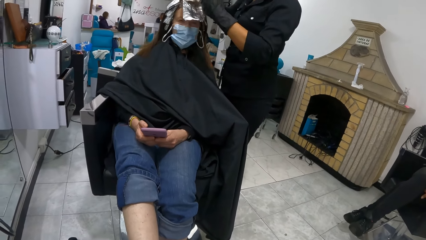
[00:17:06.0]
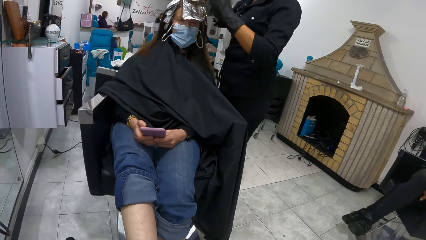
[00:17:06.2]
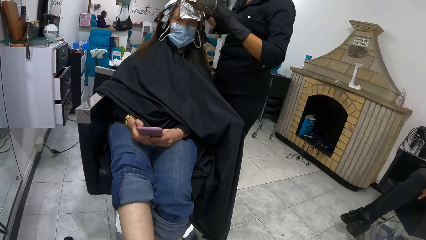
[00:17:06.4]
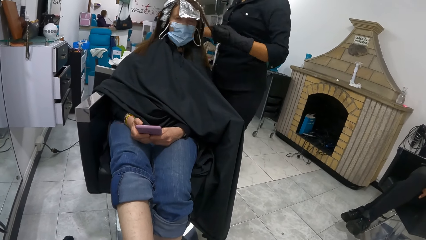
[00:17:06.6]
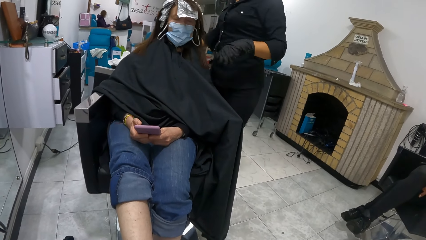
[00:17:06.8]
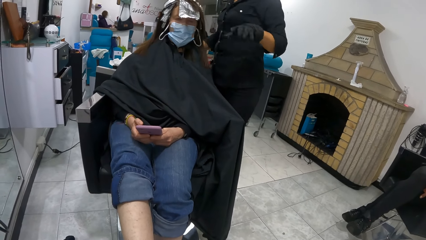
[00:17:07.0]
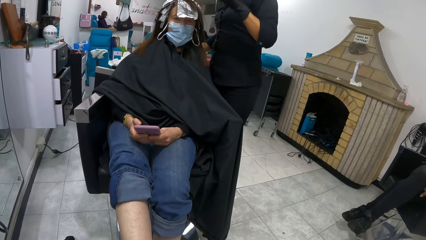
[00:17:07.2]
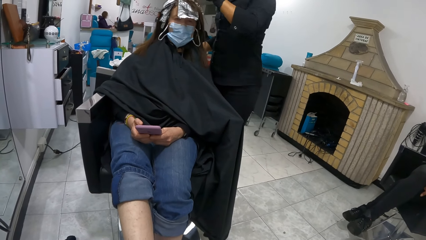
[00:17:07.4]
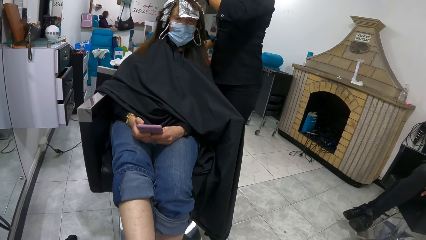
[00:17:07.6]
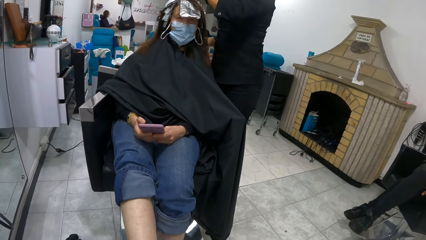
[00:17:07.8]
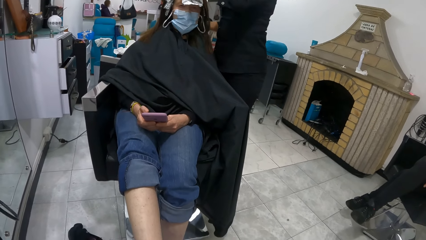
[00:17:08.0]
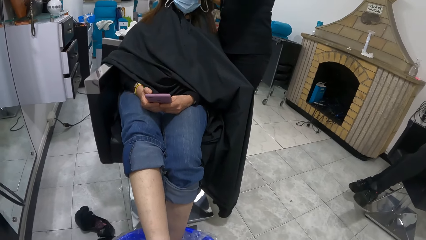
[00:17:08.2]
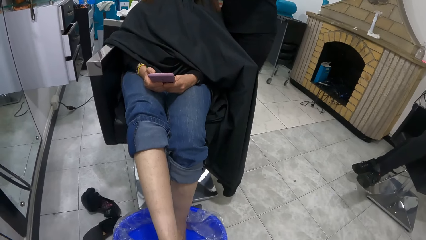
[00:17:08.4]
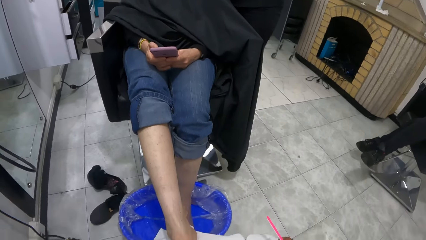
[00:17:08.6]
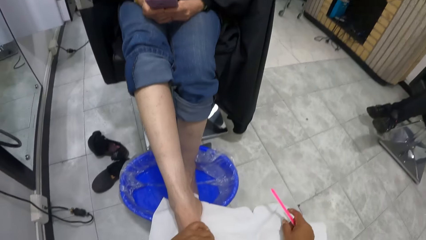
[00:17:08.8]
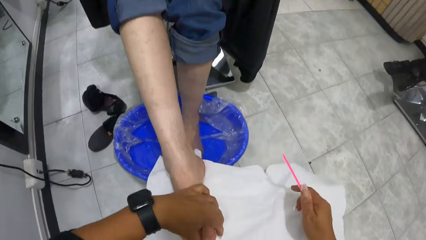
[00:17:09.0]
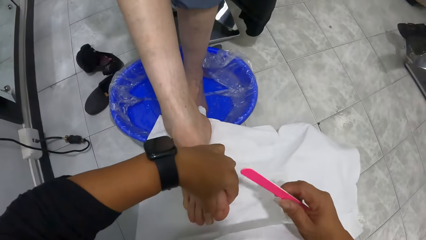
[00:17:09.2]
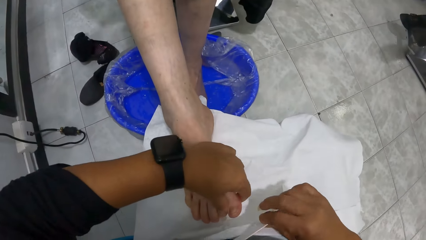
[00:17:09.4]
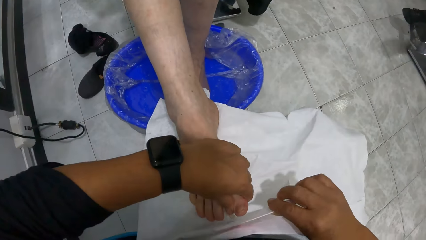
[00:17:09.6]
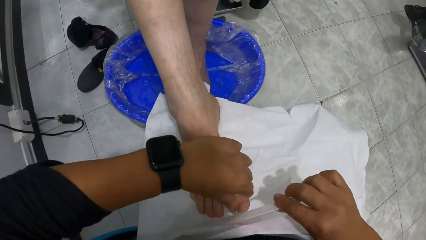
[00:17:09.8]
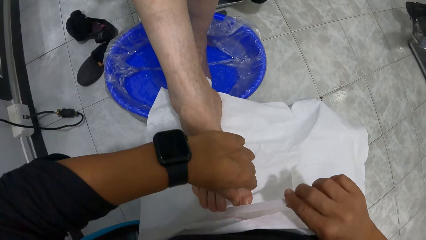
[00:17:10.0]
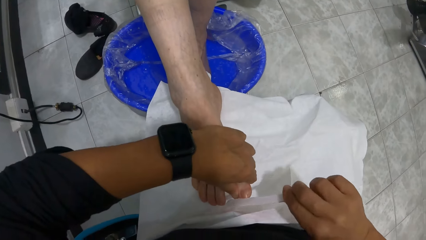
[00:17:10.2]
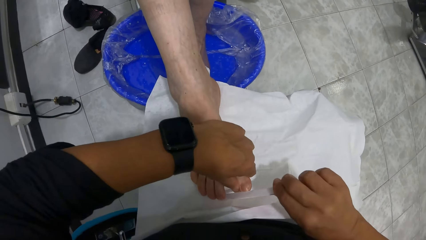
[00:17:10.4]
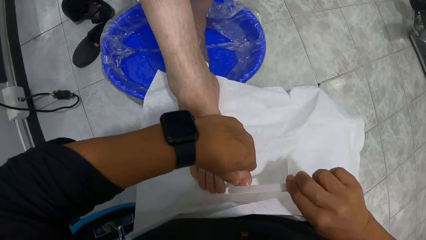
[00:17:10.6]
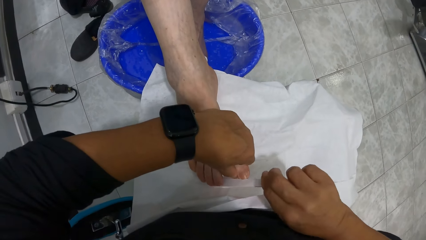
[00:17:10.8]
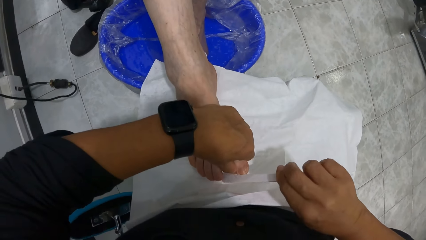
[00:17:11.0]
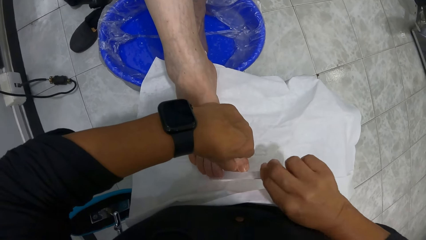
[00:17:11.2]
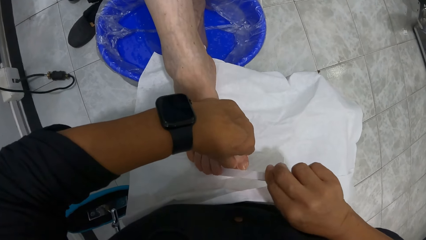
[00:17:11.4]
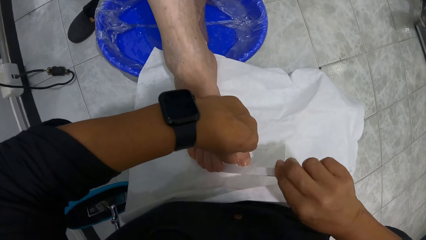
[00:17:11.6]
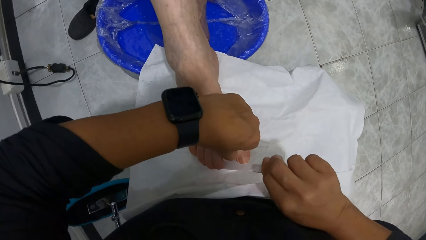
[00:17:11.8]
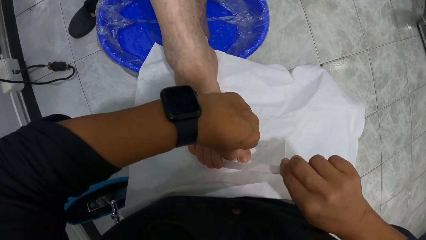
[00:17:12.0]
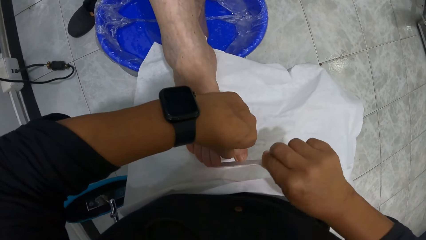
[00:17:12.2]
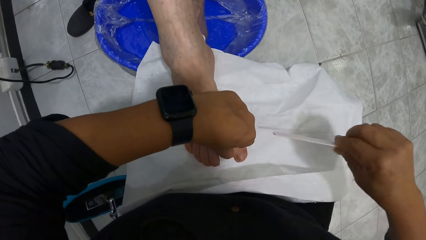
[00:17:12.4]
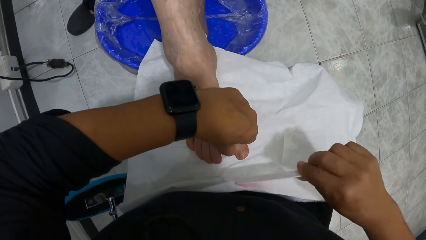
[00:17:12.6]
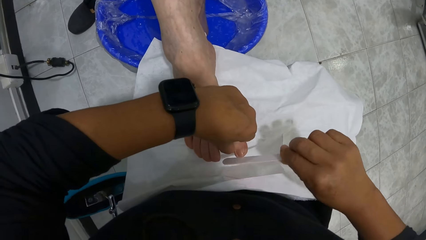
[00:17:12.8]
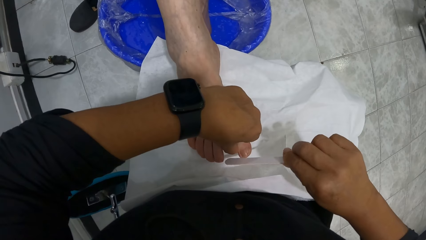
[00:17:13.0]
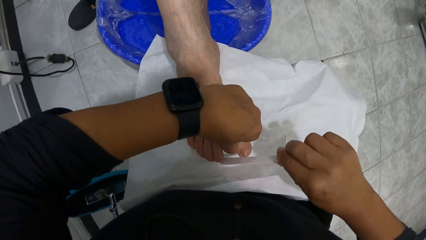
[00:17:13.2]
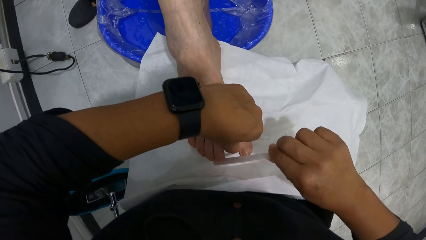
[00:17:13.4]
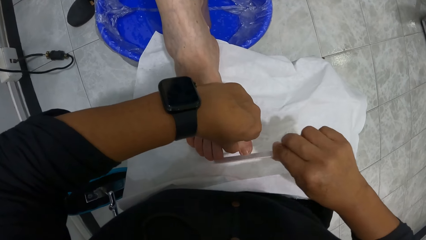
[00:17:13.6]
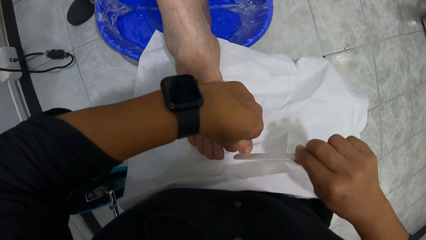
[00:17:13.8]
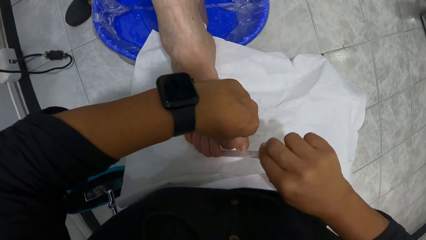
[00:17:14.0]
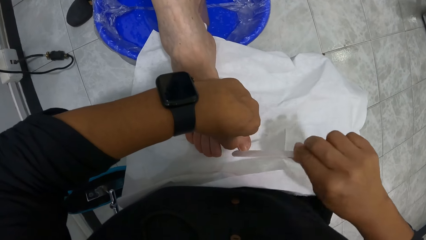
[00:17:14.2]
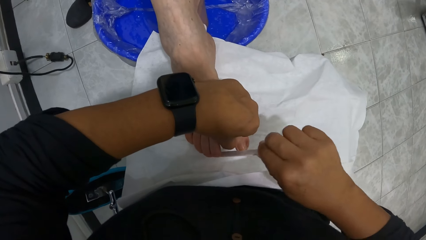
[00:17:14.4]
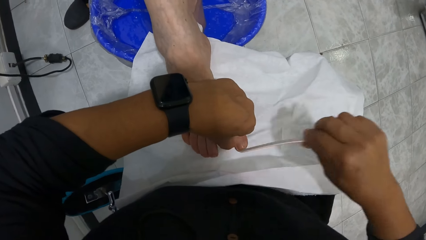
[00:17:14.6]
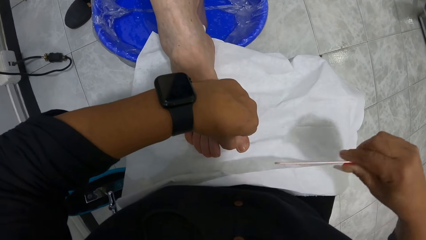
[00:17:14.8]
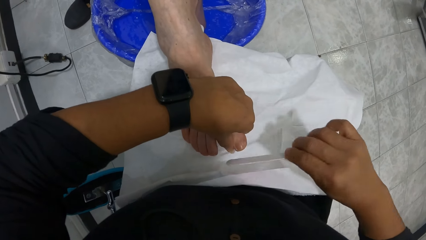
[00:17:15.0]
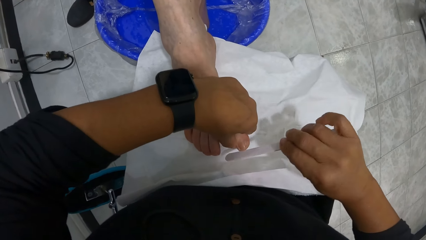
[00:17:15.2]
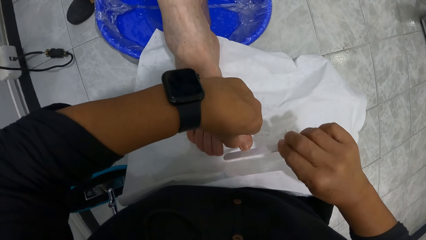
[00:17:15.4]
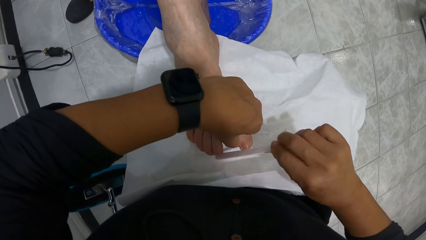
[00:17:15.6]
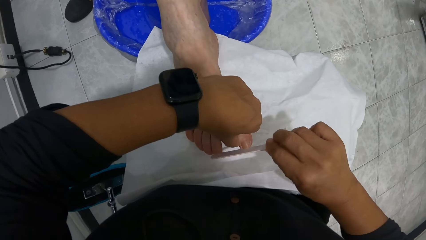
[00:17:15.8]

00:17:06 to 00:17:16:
The woman drops her left hand from the hair of another woman. The camera wearer files the toe with the nail file in her right hand.

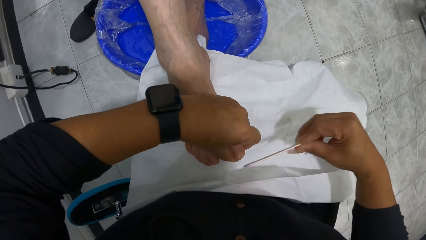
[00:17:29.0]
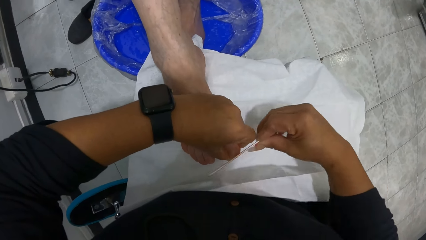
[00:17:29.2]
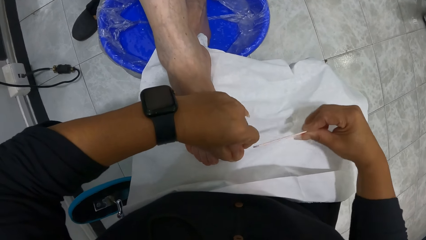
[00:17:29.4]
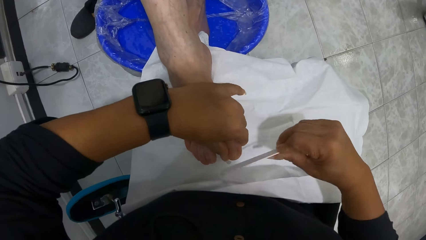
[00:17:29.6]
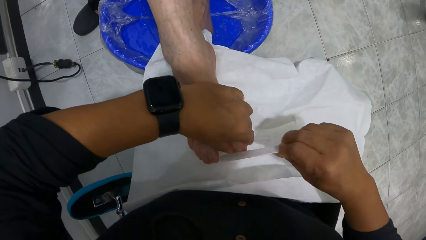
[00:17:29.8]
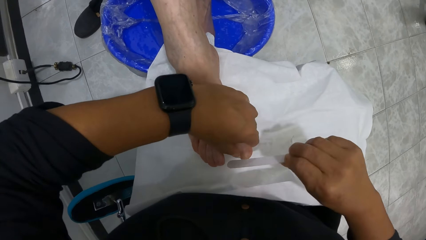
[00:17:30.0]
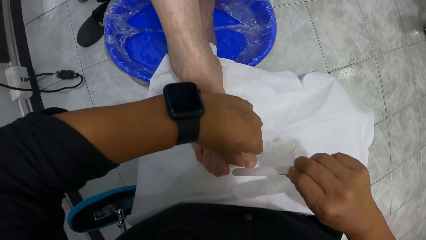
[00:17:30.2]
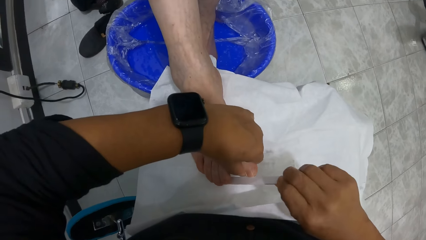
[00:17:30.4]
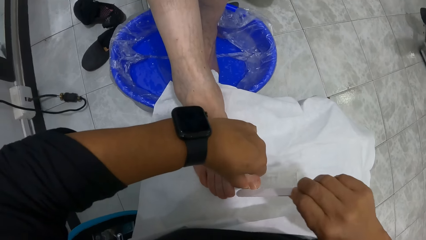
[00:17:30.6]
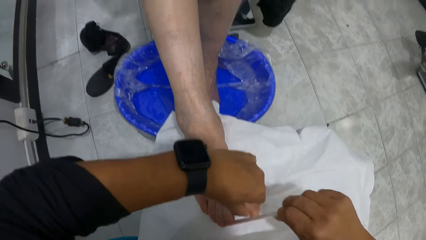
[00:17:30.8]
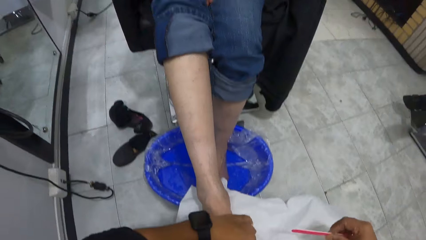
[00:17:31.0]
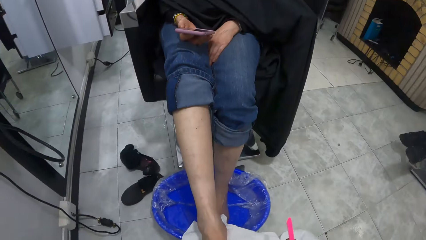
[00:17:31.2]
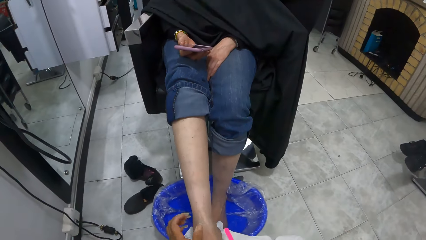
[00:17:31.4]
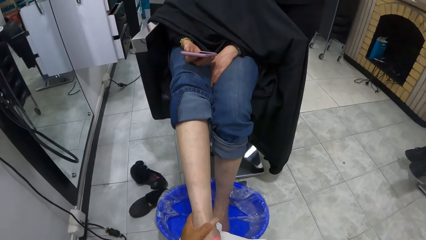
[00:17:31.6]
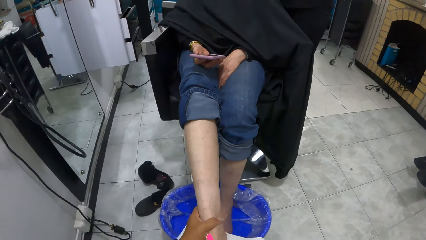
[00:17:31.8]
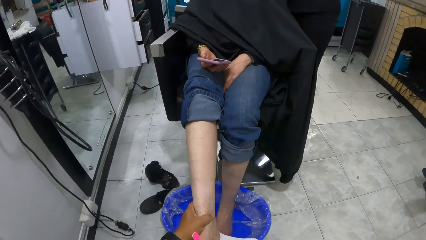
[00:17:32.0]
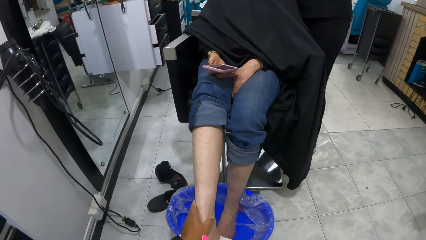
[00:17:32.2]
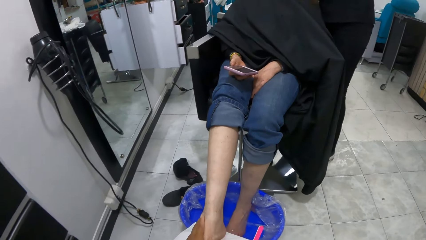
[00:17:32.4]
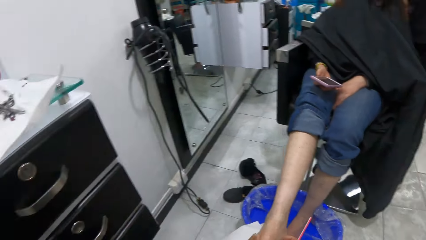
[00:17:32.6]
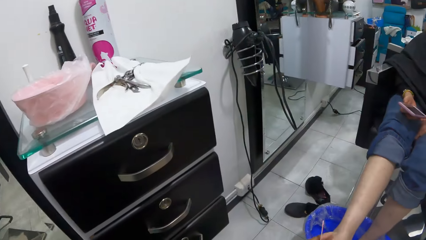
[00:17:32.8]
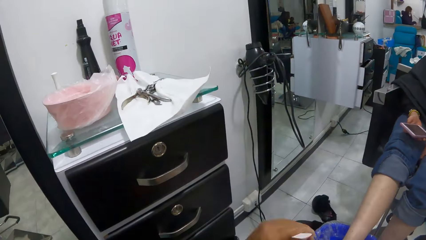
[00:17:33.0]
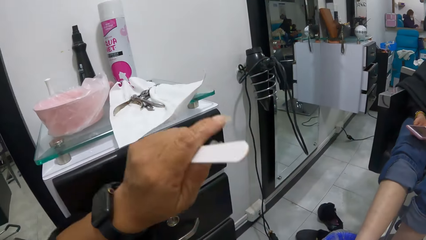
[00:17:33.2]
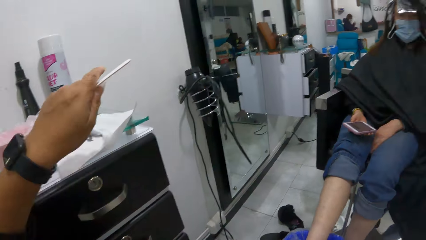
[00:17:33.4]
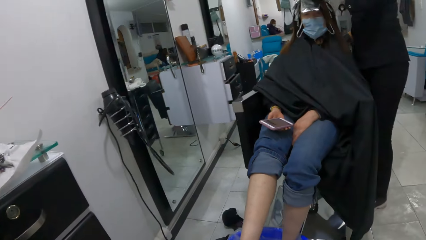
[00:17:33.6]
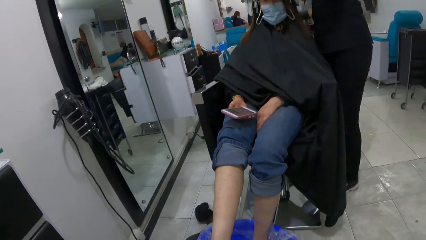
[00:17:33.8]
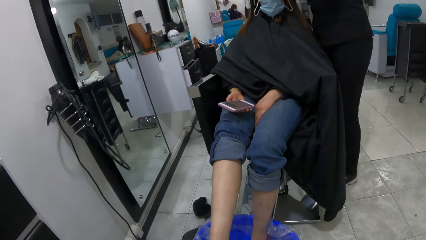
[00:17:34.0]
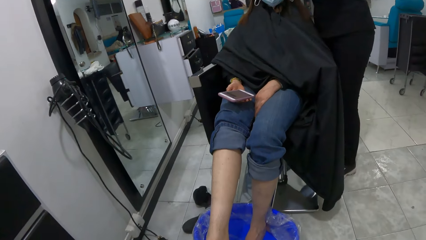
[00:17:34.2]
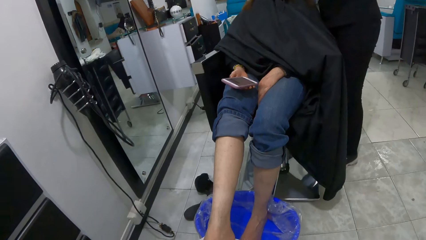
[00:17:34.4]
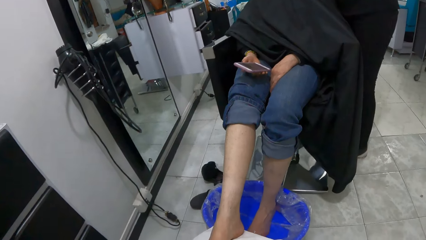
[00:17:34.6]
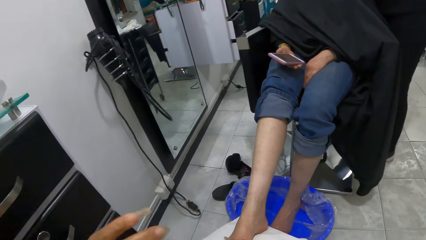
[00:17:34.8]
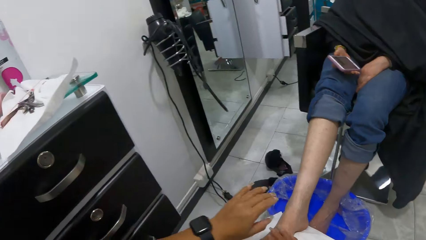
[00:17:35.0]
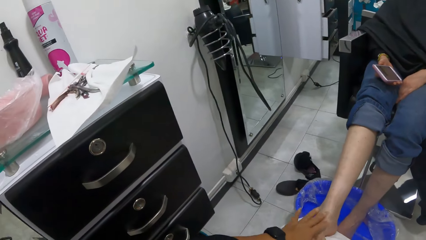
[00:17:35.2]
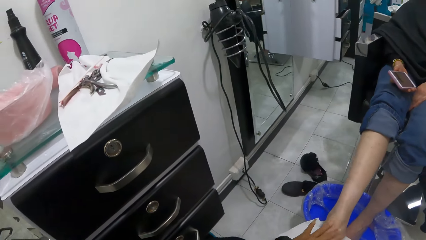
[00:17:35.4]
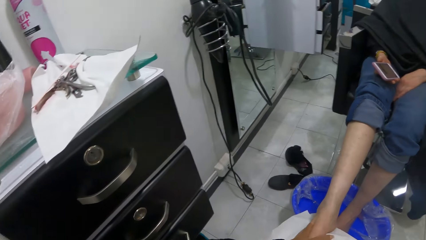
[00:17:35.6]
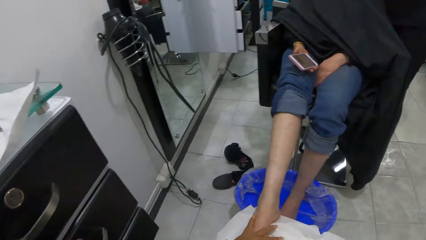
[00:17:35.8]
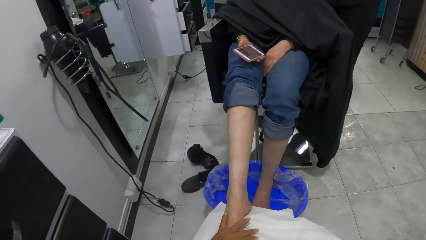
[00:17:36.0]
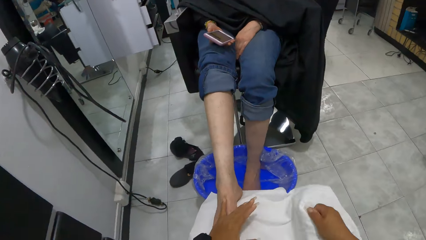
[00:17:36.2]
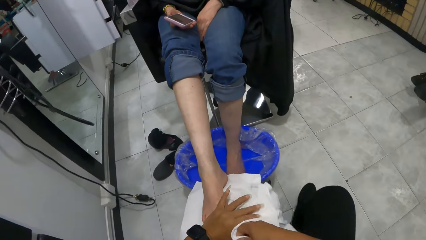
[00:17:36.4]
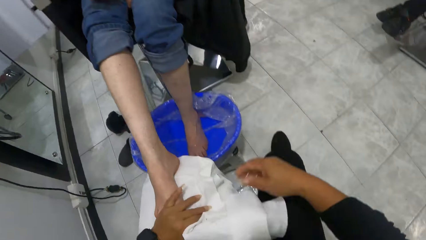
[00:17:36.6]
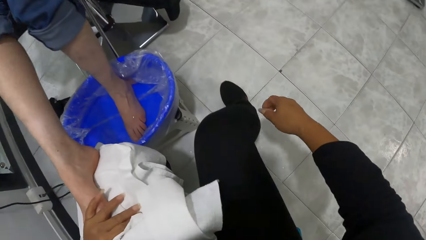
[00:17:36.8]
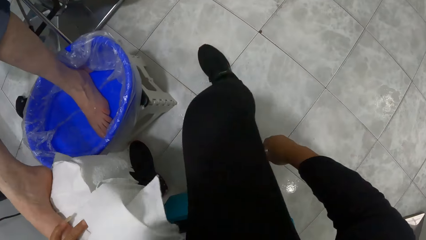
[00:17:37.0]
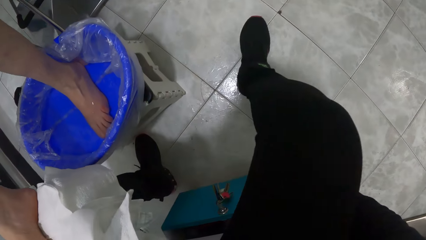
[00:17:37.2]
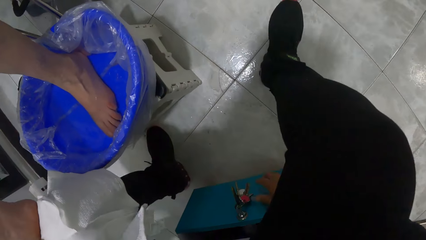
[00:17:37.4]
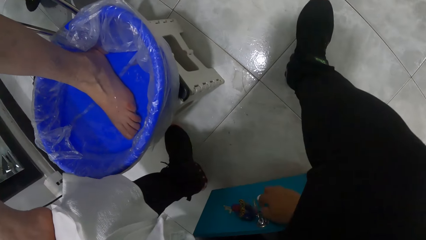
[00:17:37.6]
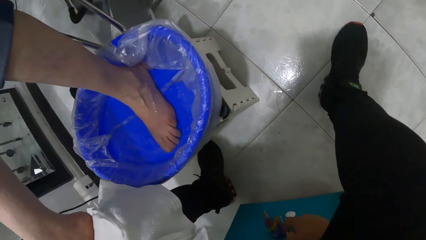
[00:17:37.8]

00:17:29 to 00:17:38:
The camera wearer lifts the nail file from the right foot of the woman with her right hand. The woman holds the phone with her right hand and operates the phone with her right hand. The camera wearer looks around. She transfers the nail file from her right hand to her left hand. She drops the nail file on the cabinet with her left hand. She places her left hand on the right foot of the woman. She transfers the towel to her left hand with her right hand. She holds the towel.
